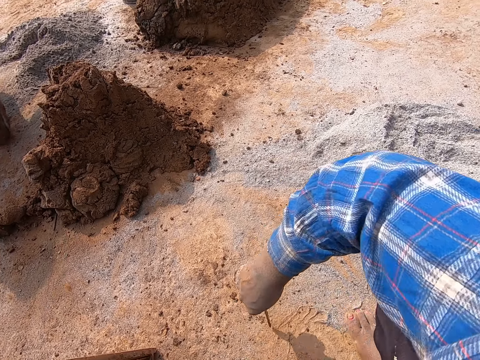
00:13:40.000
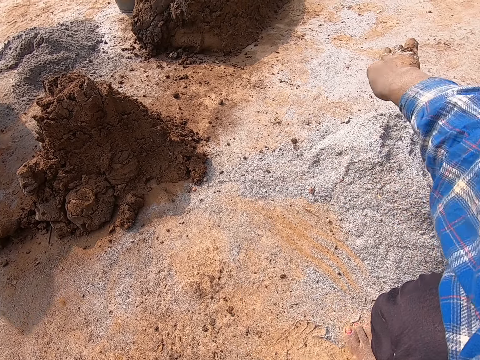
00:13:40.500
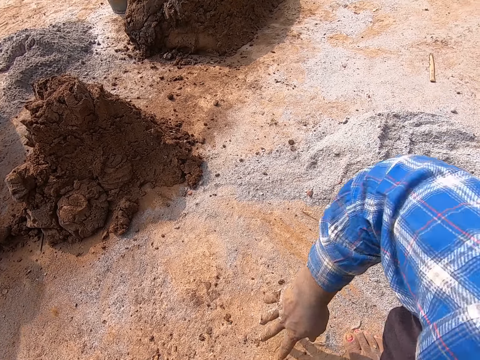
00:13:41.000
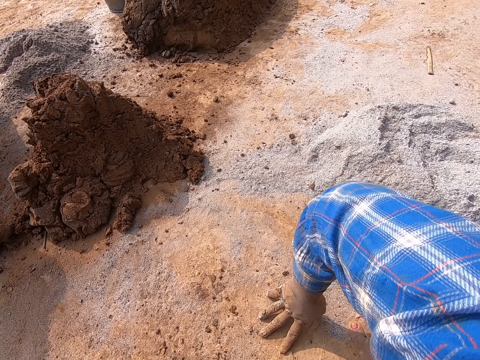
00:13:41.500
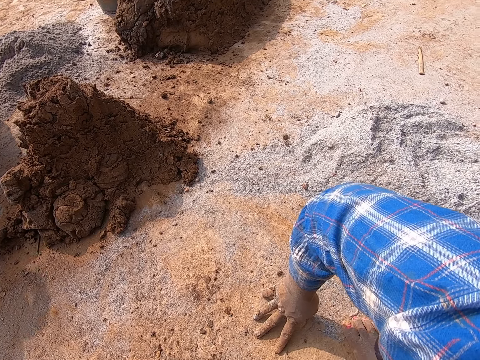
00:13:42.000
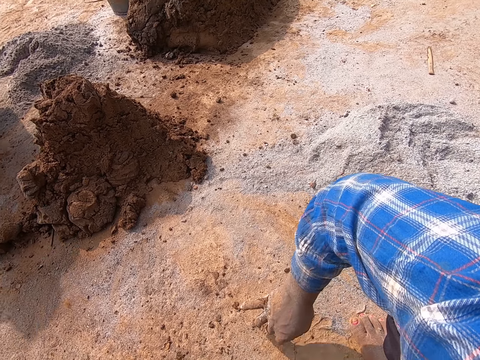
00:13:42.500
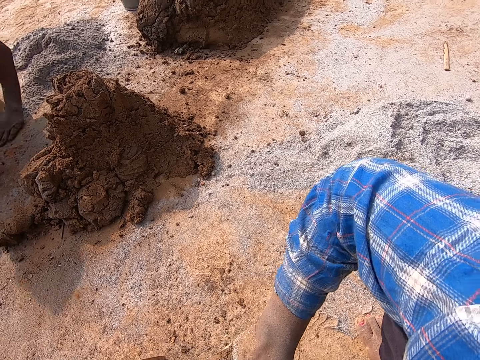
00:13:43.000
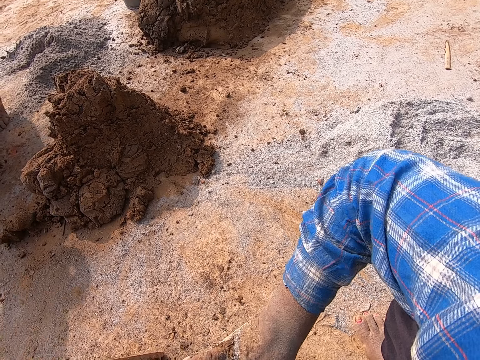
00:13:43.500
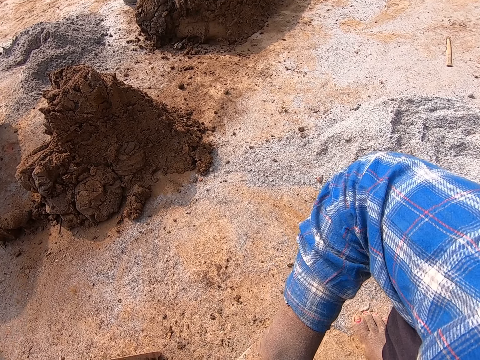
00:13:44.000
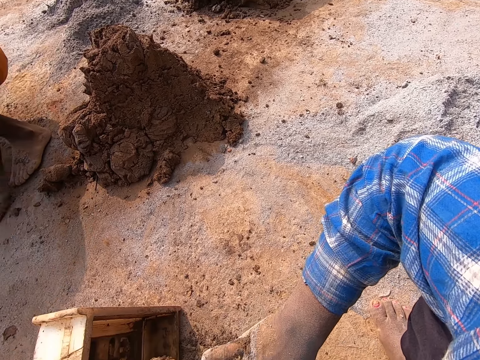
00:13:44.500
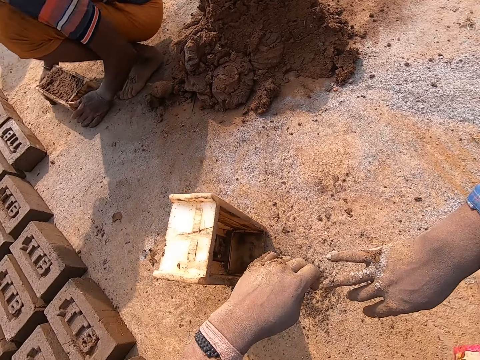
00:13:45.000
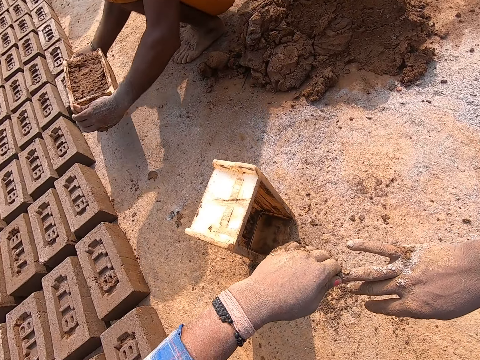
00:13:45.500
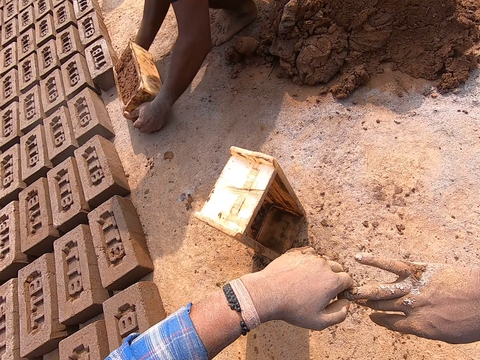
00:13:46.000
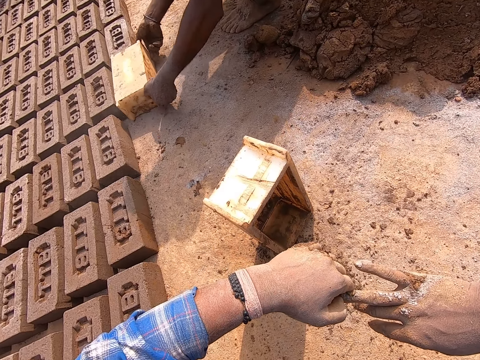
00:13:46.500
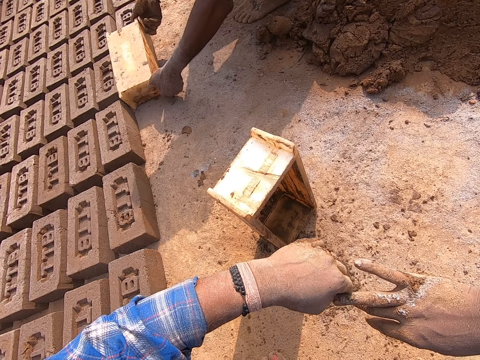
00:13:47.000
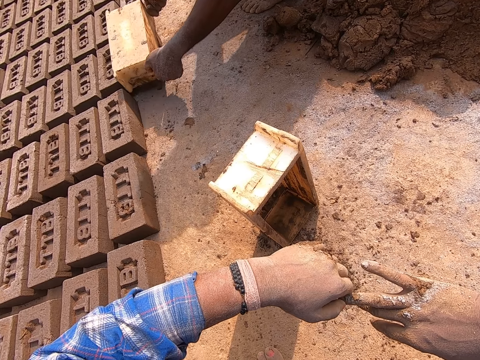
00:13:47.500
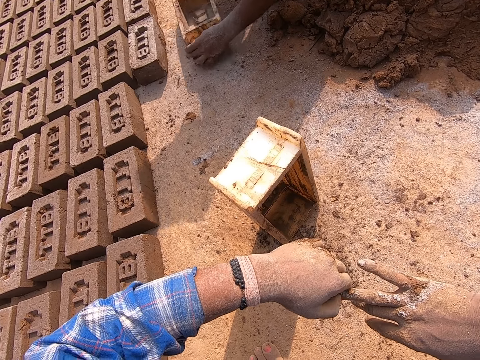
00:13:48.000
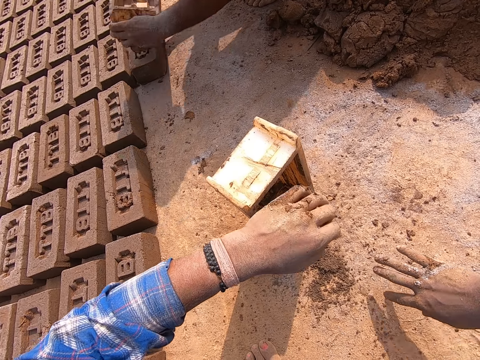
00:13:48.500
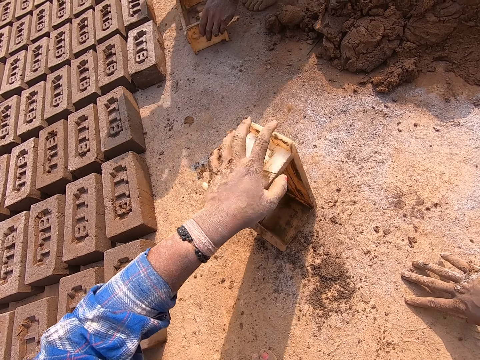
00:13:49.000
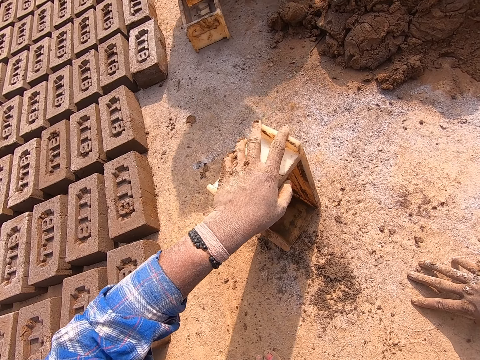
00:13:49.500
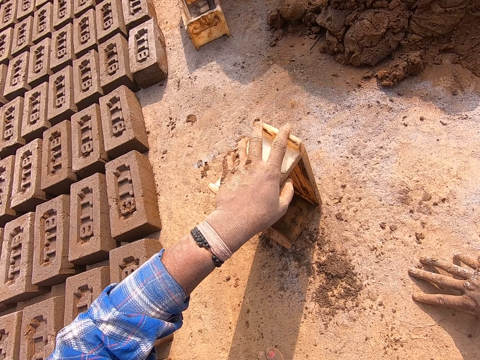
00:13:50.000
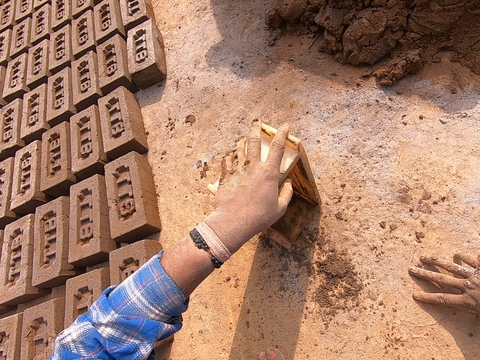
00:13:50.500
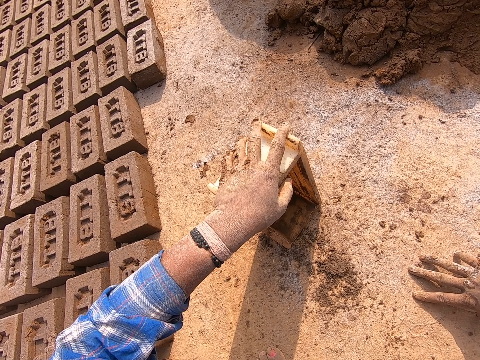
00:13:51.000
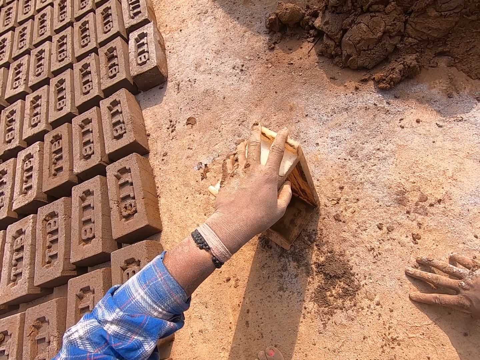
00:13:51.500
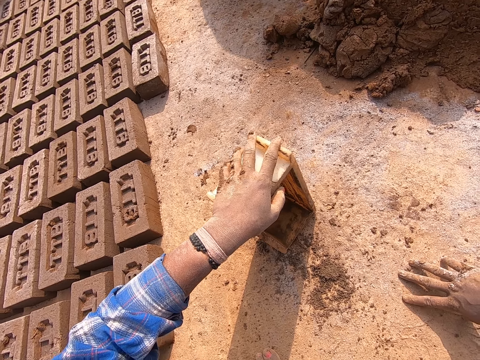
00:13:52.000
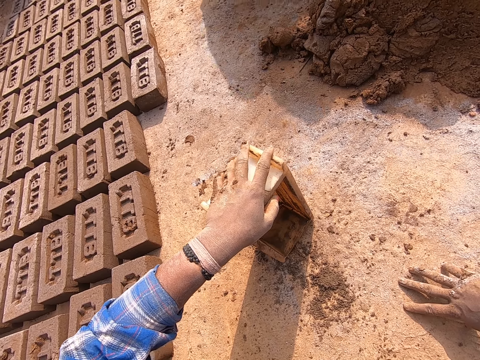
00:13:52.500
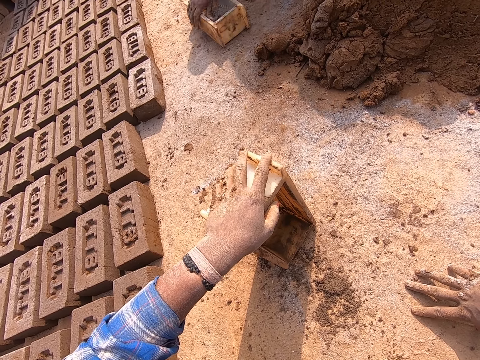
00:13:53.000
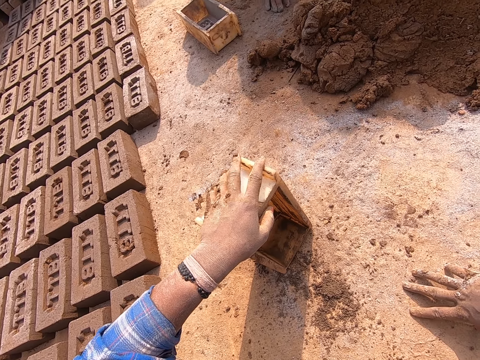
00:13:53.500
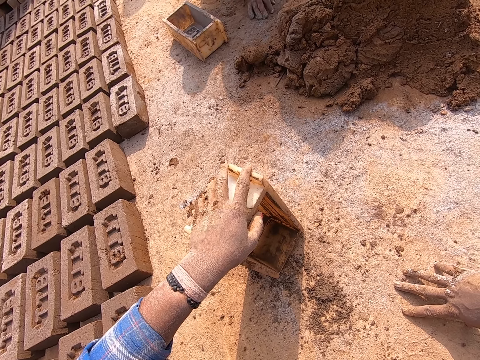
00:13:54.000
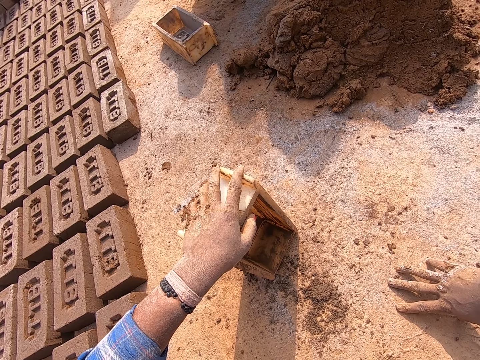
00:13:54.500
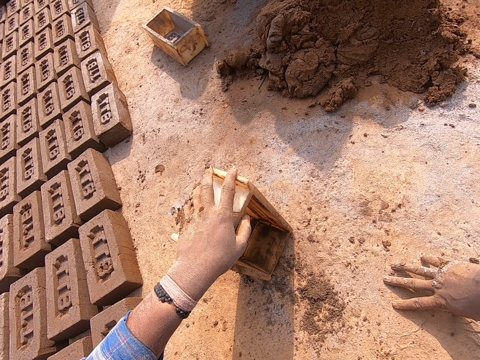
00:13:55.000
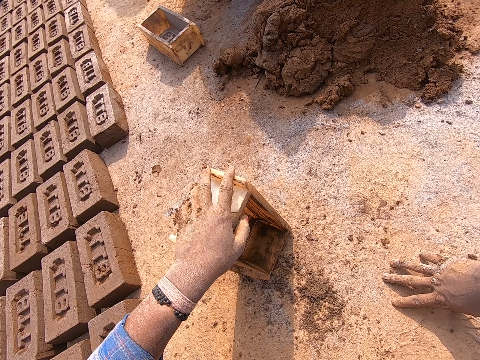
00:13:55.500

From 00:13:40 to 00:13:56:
The camera wearer throws the stick in his right hand to the ground. They place his right hand on the ground. They scratch her right fingers with her left hand. Another man carries a brick molder with mortar in it with both hands. The man flips over the brick molder with mortar in it with both hands. The man pulls out the brick molder from the mortar on the ground with both hands. The man inverts the brick molder with both hands. The man hits the mortar with the base of the brick molder in his hands. The man places the brick molder on the ground with both hands. The camera wearer places her left hand on the brick molder. The man picks up the brick molder with his right hand. The man drops the brick molder on the ground with his right hand.

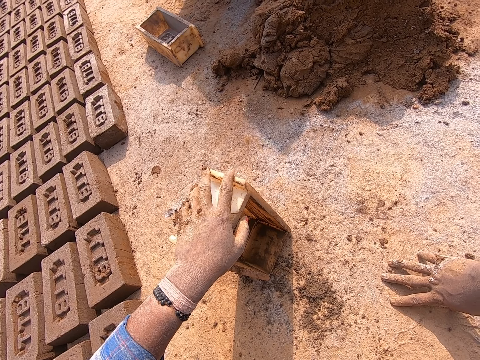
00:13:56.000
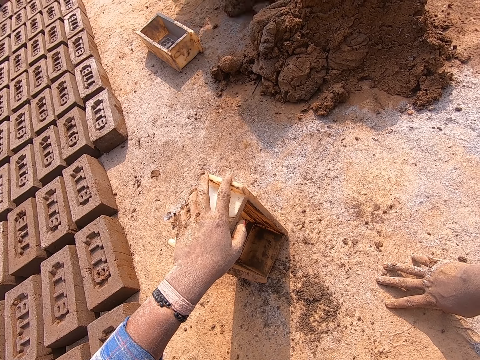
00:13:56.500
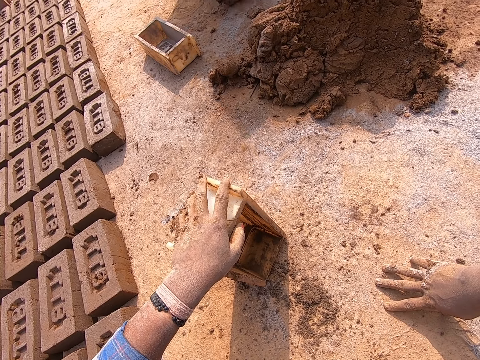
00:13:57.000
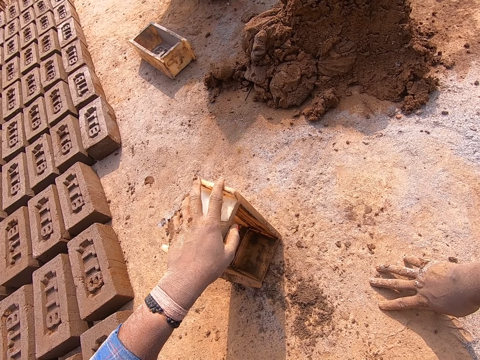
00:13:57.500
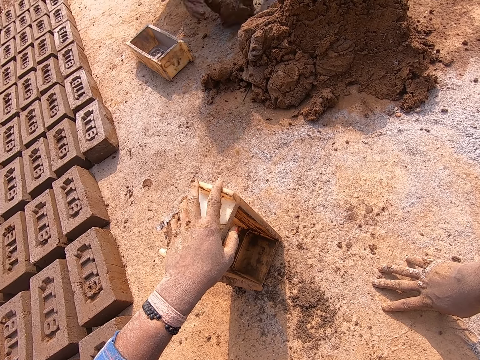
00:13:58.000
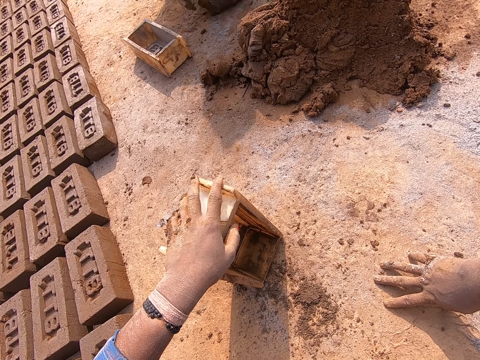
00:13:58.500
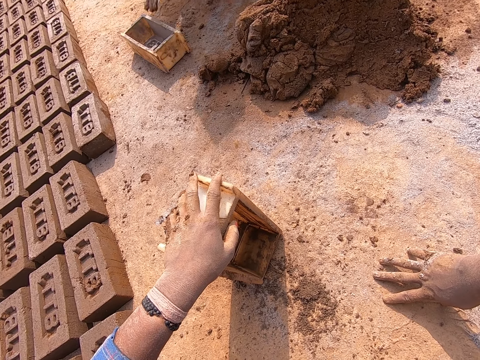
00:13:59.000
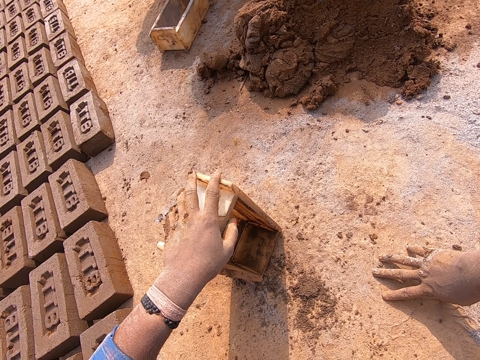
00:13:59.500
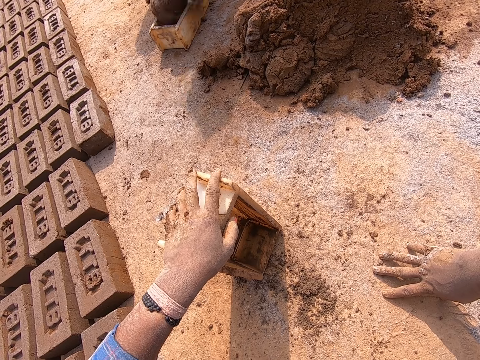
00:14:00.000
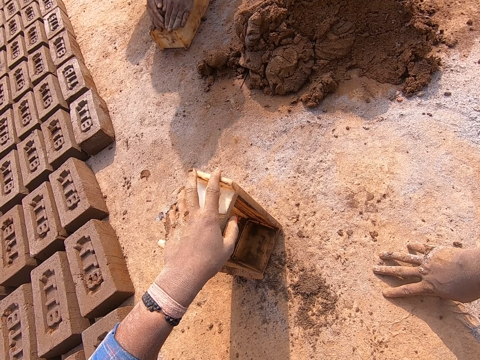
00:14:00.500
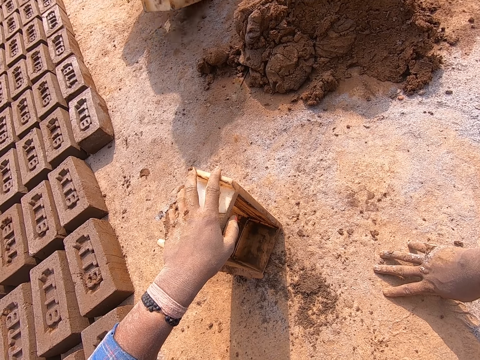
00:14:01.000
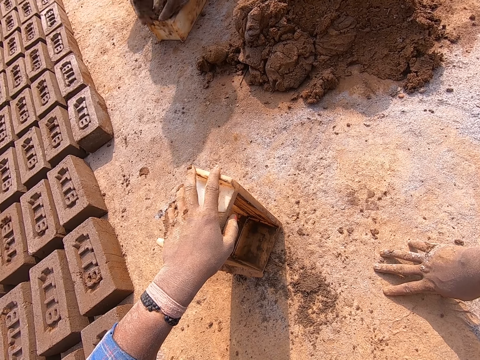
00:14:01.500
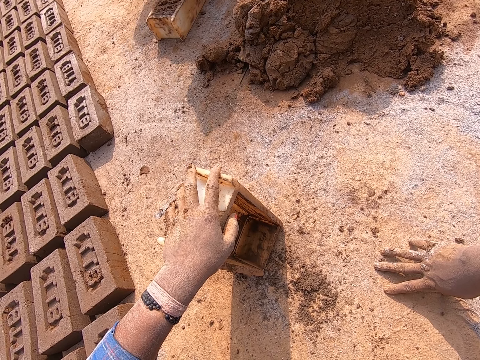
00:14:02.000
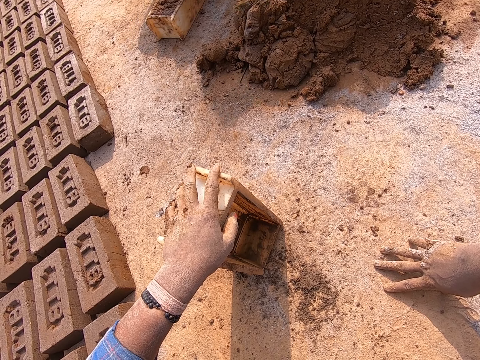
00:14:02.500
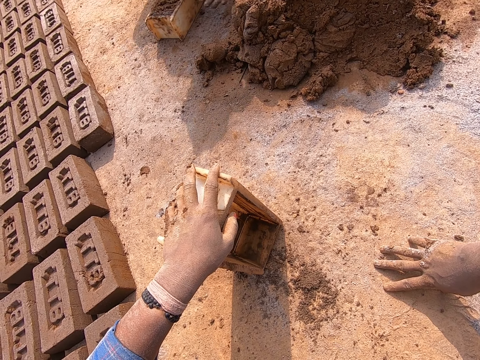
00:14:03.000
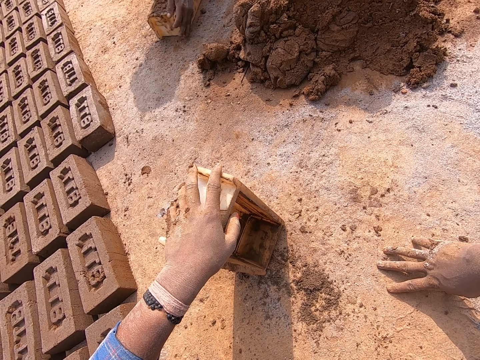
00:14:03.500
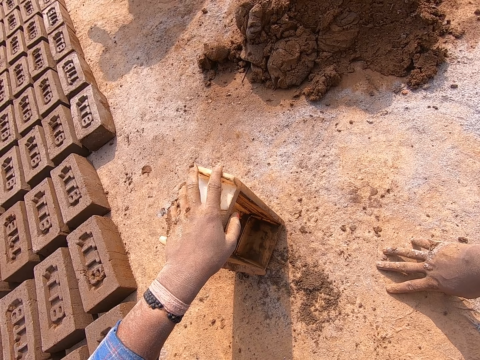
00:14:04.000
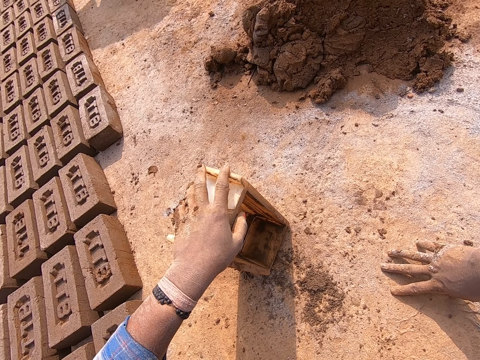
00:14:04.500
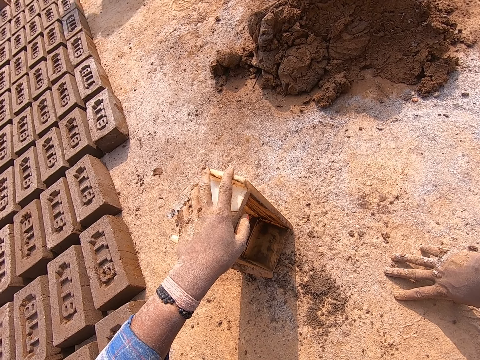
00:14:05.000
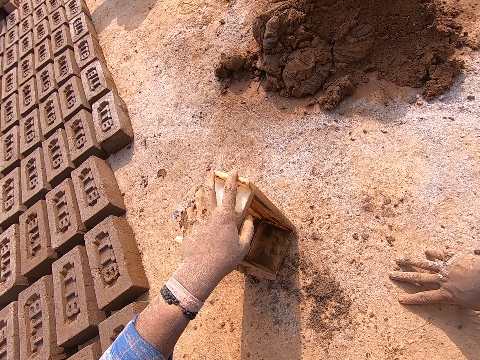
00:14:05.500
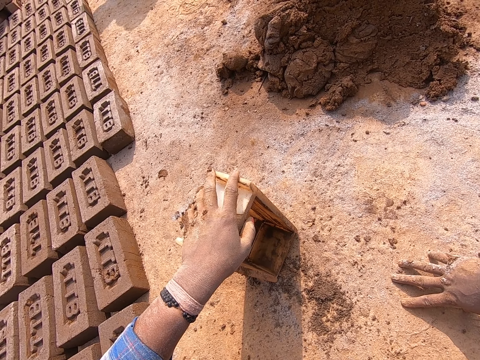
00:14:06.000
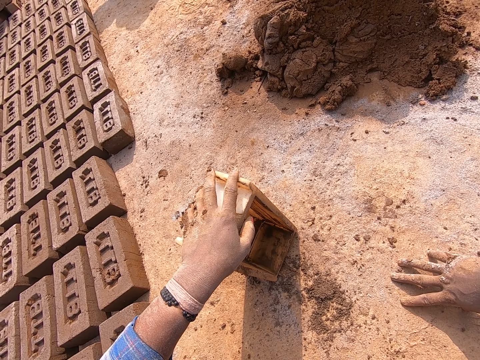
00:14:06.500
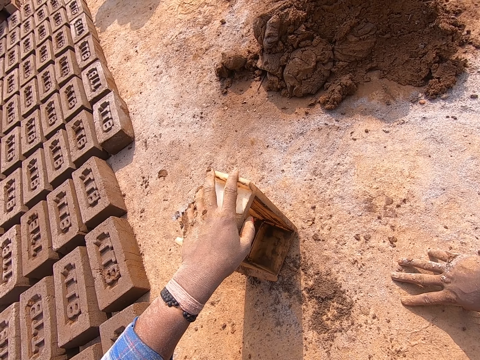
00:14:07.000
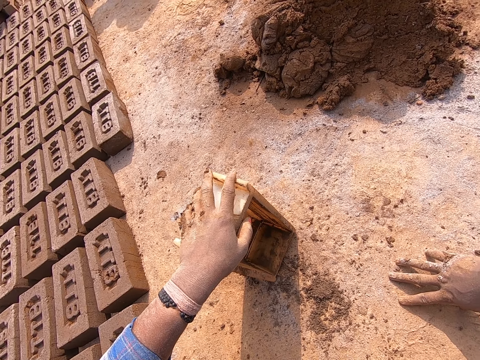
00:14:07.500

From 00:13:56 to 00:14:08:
A man rolls mortar on the ground with both hands. The man adjusts the brick molder on the ground with his right hand. The man puts the mortar in the brick molder with both hands. The man shakes the brick molder with his right hand. The man carries the brick molder with mortar in it with both hands.
